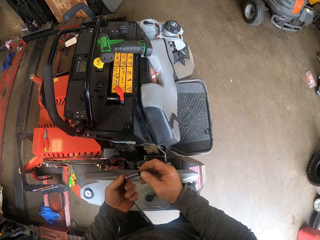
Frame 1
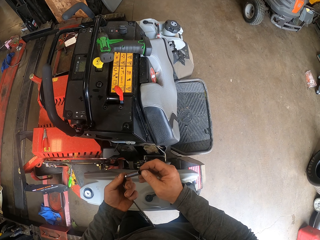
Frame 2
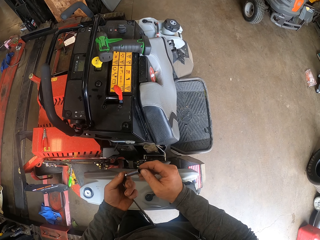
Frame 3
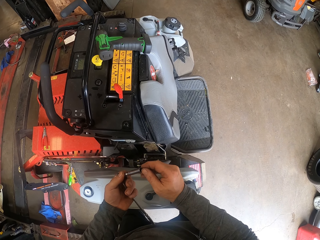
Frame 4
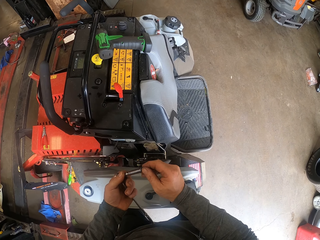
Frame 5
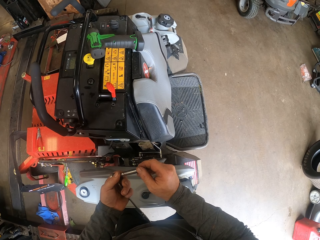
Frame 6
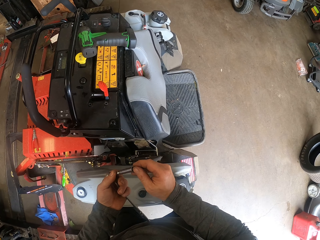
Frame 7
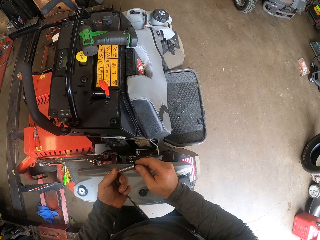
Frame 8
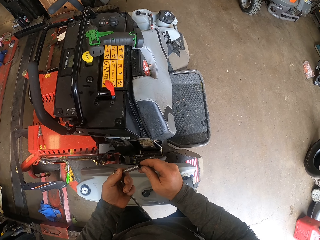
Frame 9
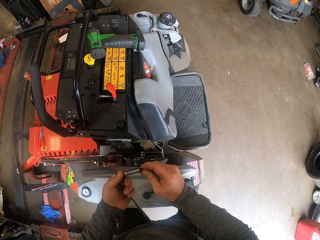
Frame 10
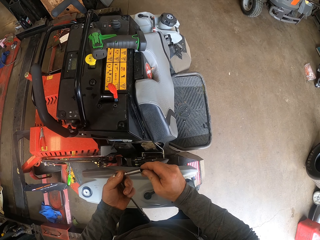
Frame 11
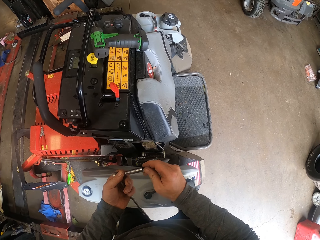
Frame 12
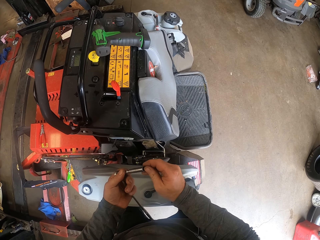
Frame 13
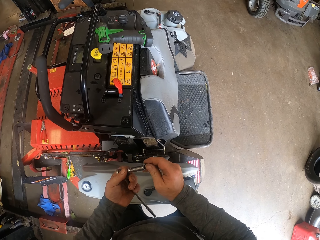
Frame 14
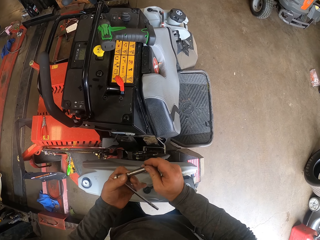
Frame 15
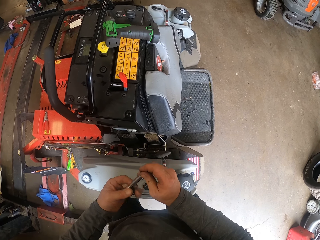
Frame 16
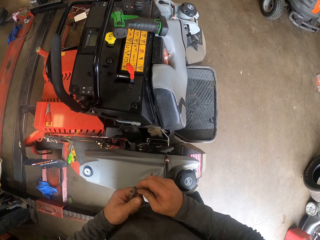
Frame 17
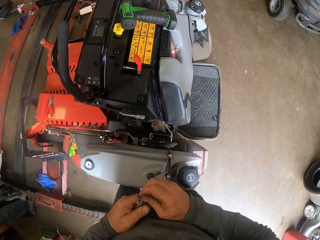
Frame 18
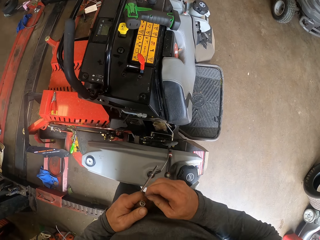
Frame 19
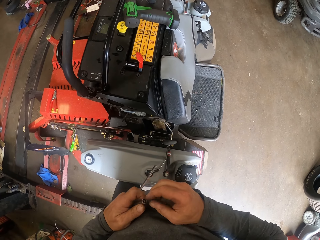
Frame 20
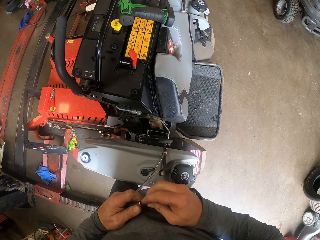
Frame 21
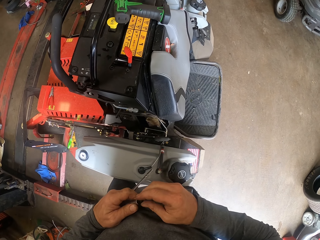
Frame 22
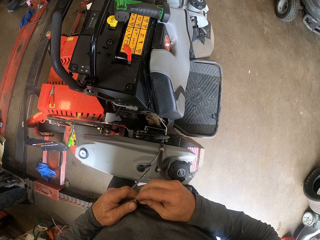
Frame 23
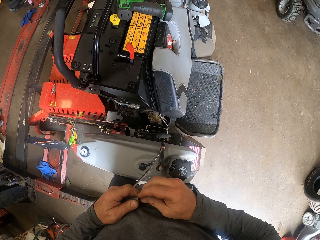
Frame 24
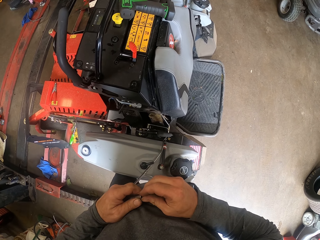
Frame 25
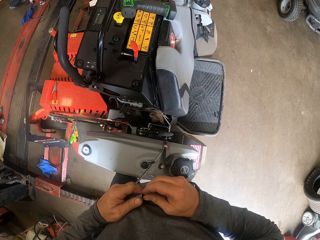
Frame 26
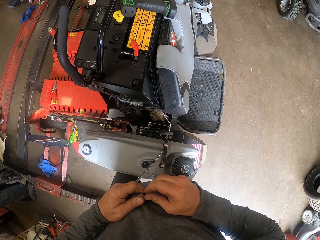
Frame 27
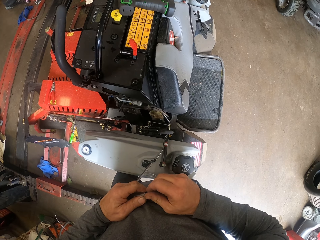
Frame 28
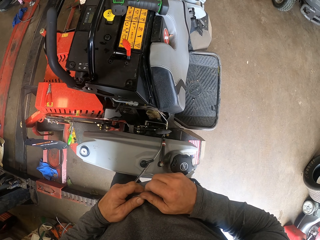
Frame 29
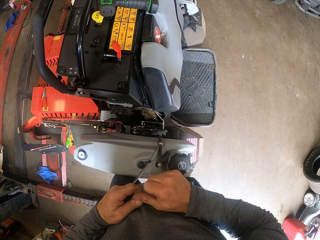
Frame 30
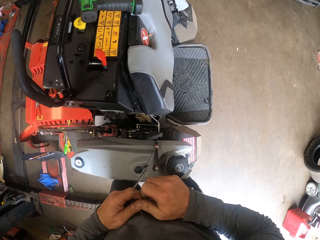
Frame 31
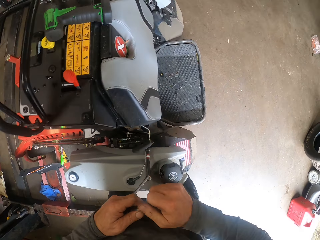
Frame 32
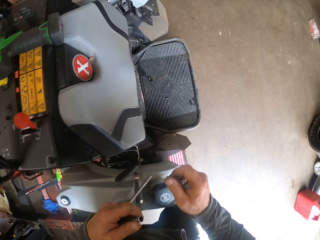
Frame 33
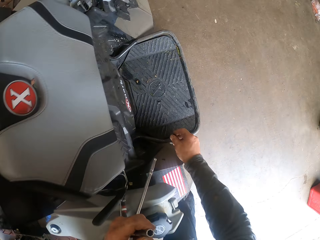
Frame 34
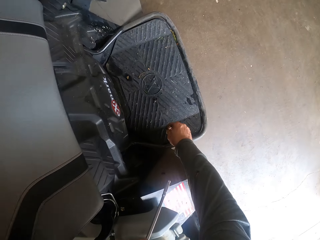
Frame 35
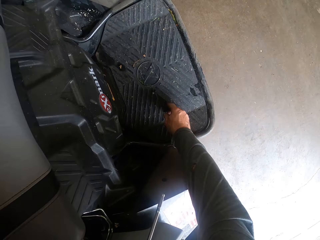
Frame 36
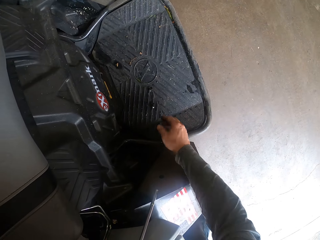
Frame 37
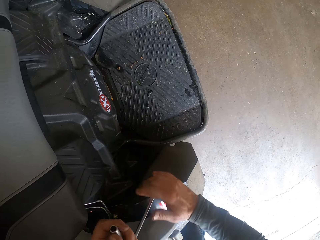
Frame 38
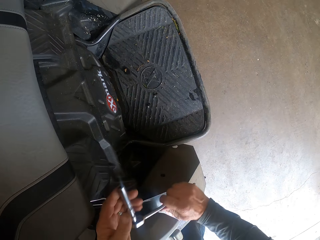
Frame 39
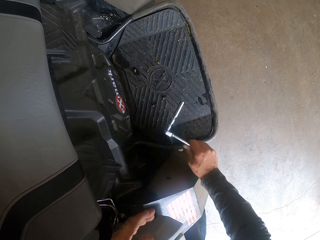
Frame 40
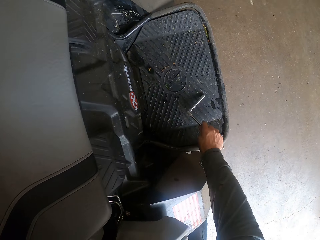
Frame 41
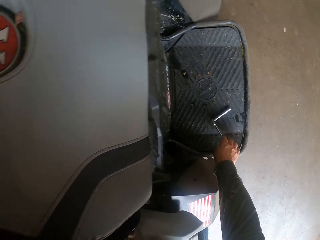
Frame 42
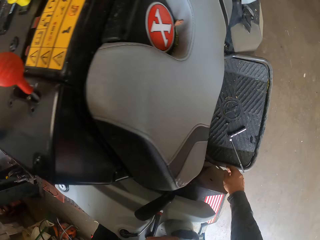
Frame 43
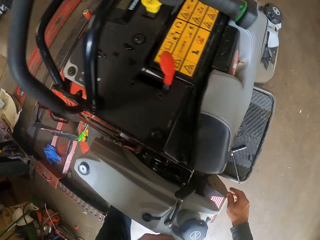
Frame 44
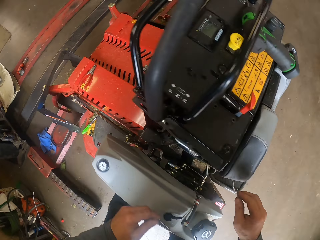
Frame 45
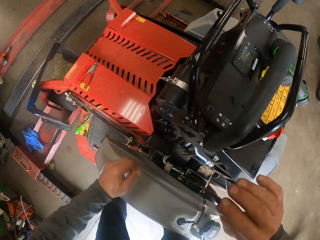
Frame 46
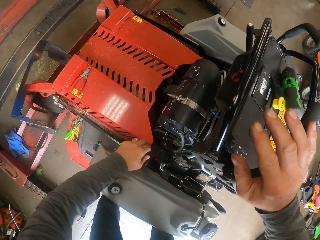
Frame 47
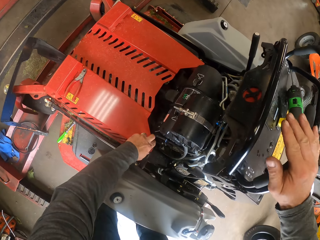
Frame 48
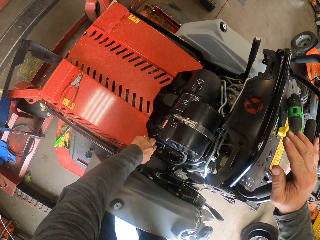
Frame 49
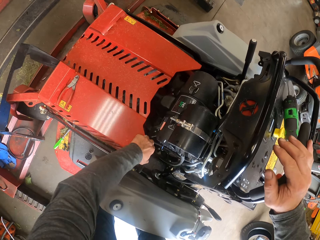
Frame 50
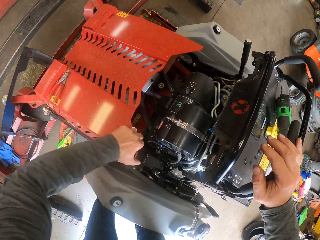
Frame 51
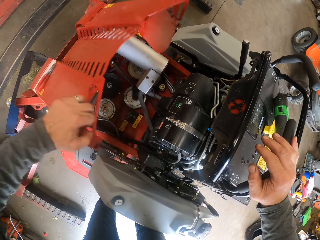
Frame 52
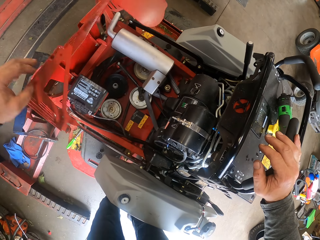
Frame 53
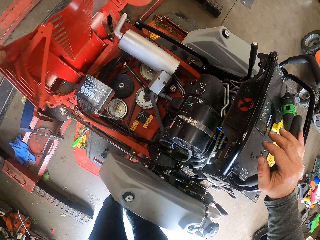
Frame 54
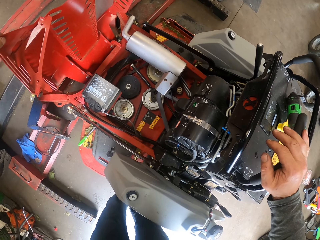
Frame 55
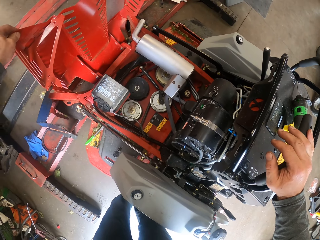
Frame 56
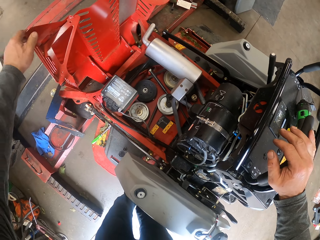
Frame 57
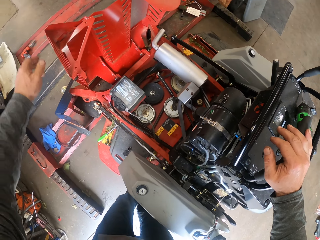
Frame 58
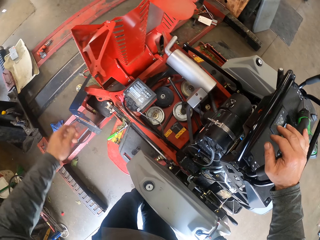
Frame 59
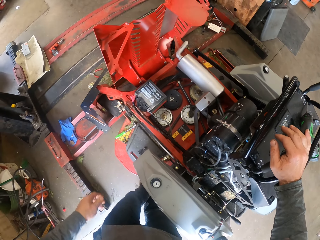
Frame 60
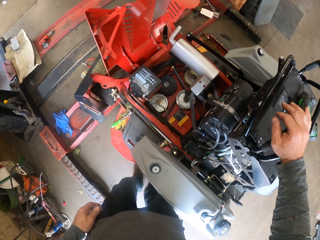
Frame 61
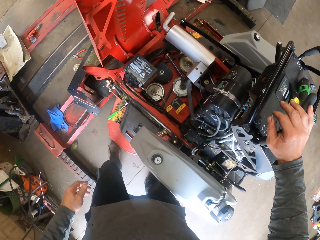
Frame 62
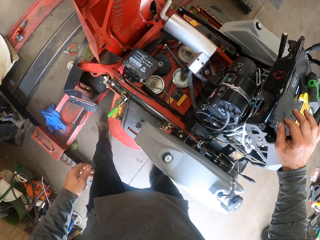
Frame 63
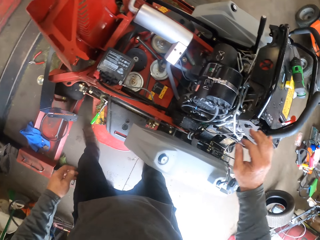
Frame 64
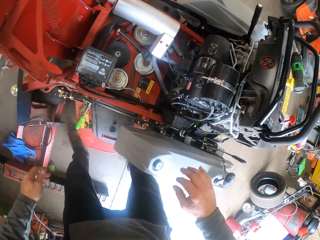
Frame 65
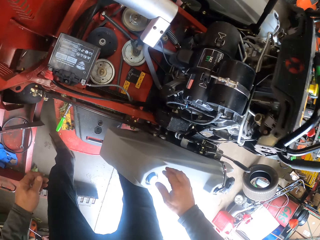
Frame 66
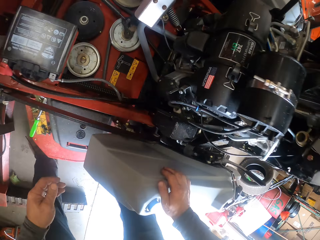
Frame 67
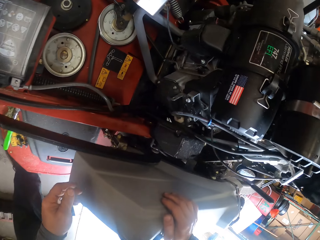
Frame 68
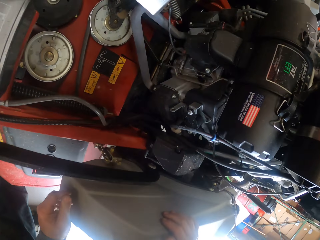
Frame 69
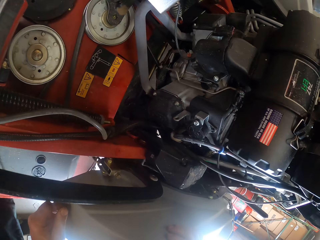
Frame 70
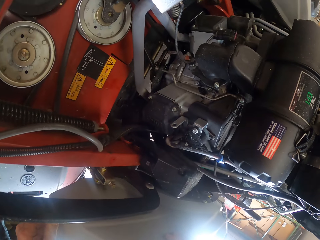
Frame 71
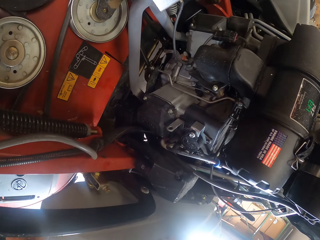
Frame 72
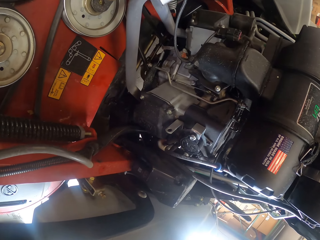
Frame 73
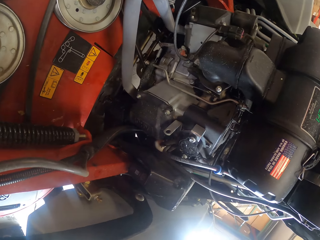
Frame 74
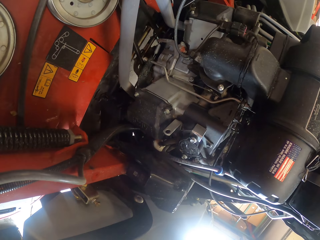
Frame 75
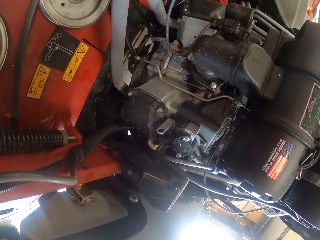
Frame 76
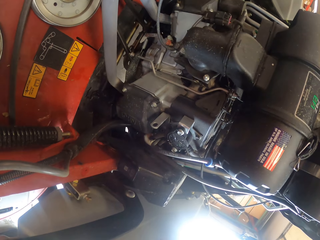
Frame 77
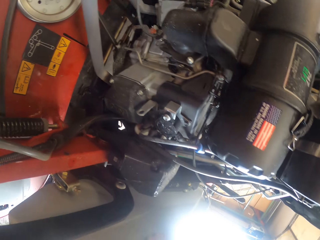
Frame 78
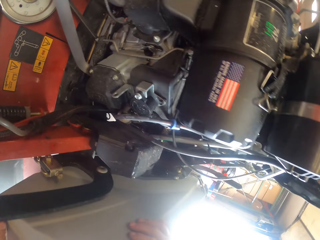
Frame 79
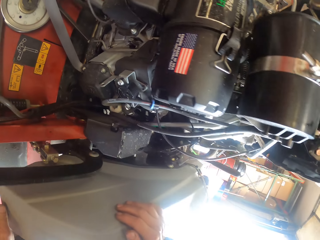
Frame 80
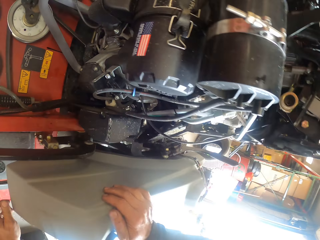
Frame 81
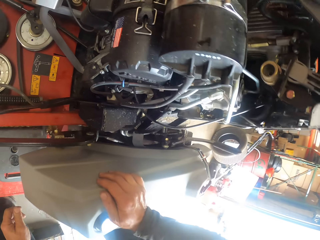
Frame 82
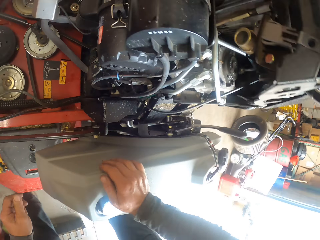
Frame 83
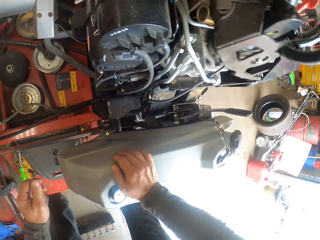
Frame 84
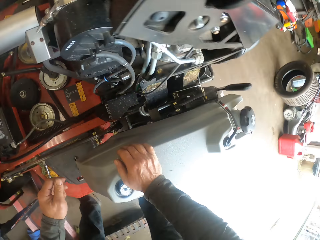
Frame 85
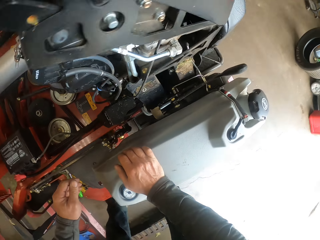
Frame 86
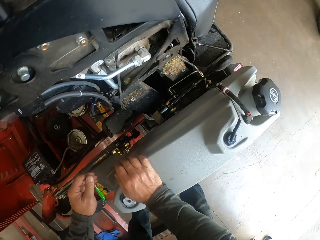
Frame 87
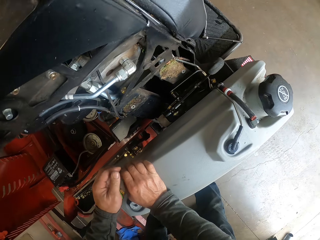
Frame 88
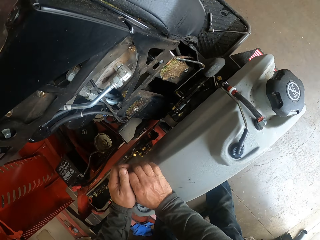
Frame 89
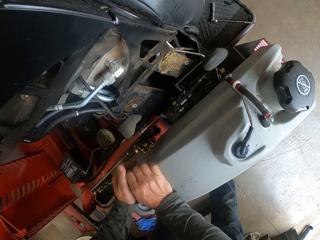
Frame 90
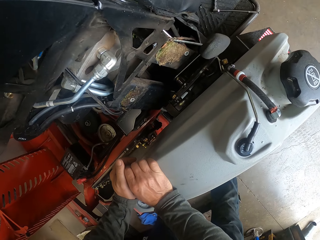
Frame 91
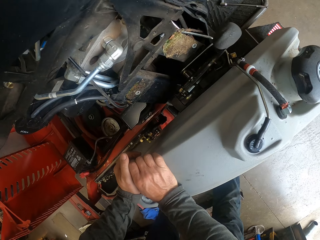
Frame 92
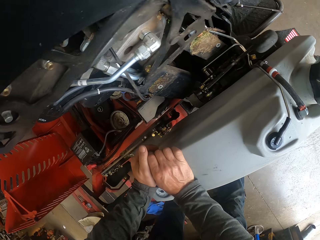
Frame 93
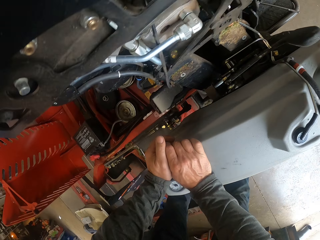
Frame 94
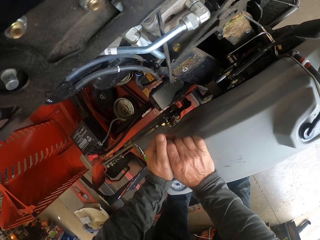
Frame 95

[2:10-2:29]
The camera wearer stares, holding something. He turns around. He stares. He moves his hands while holding something. He looks around. He drops the nut and bolt at the bottom of the tractor or car. He stretches his hand. He holds something with his right hand. He places the socket wrench at the bottom of the tractor. He holds the handle of the tractor with his right hand. He places his hands on the car. He opens the bonnet of the tractor. He walks, bends, and looks inside the engine compartment of the tractor. He stares around. He looks around.

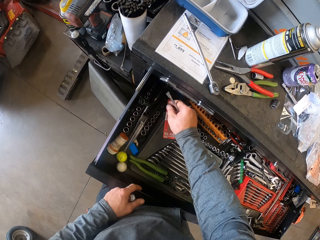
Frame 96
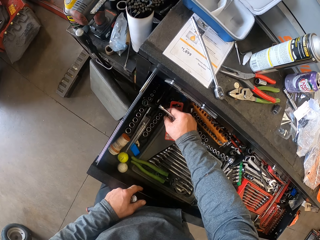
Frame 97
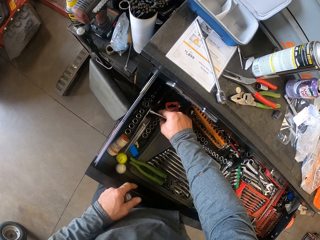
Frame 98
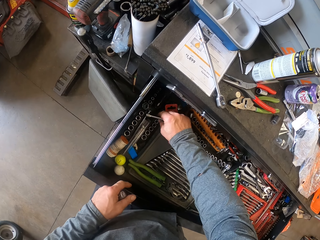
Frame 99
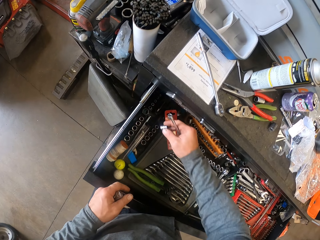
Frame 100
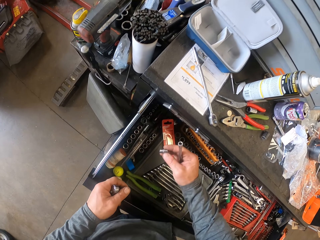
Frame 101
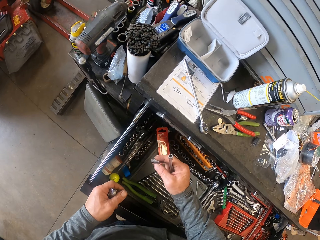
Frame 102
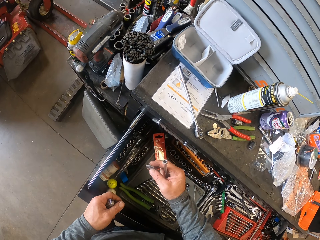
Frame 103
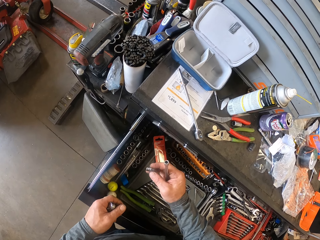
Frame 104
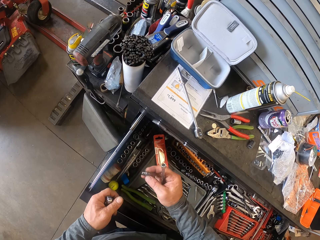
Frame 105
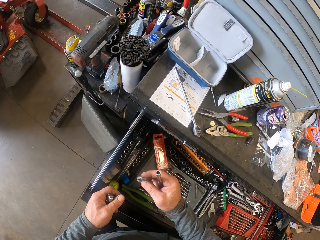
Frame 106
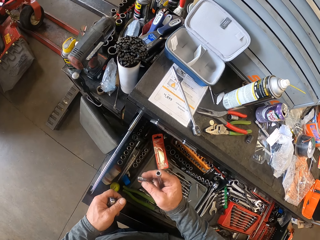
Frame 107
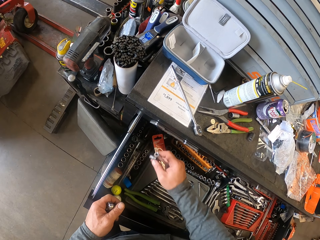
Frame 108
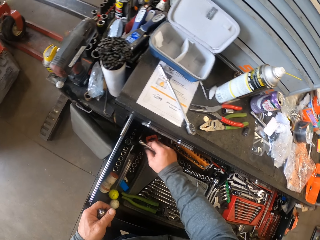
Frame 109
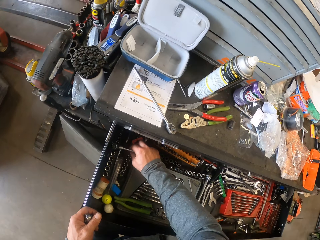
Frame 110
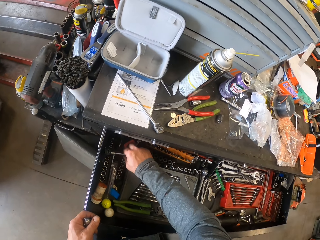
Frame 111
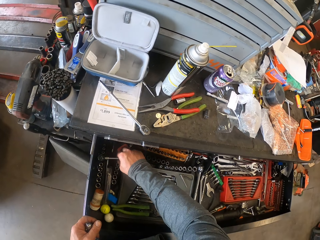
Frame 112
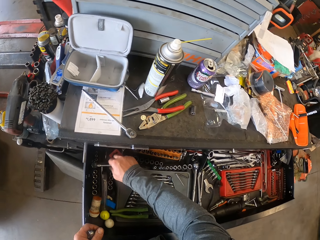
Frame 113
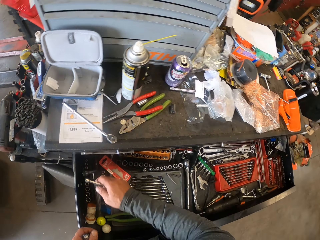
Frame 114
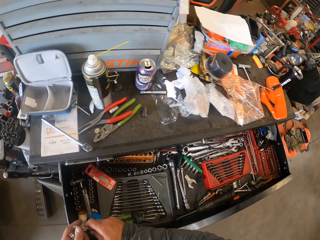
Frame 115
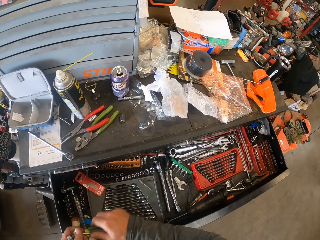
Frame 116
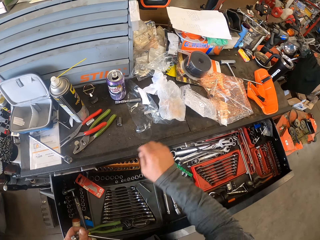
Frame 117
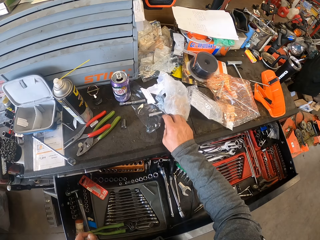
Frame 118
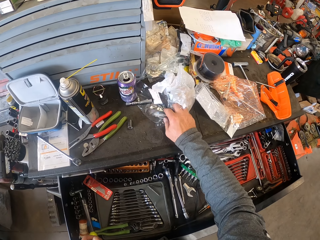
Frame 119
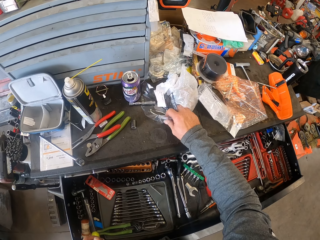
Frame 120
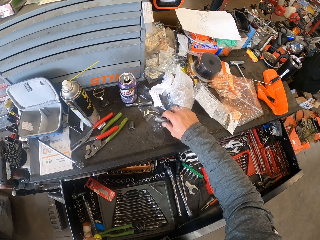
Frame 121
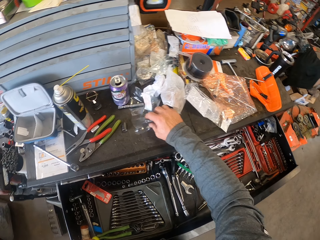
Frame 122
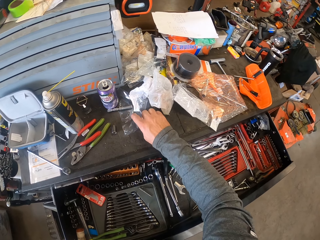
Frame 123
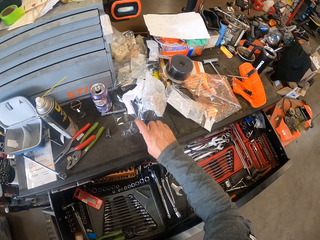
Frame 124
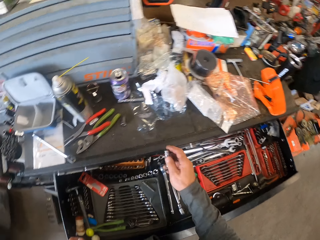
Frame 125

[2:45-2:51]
The camera wearer picks something from the drawer. They stare. They move their hands. They put the socket back in the drawer. They look around. They stretch a hand to pick something. They pick up a socket from the table.
